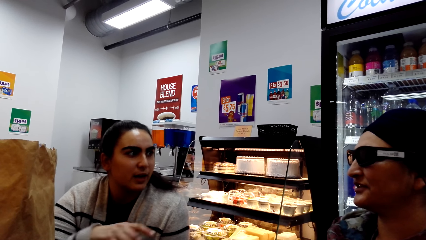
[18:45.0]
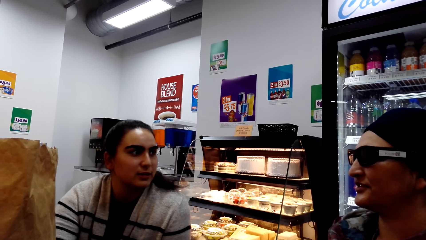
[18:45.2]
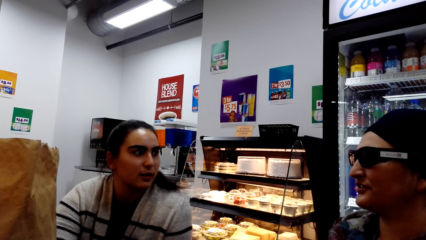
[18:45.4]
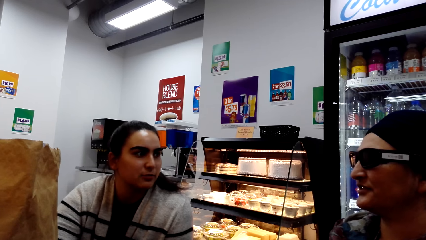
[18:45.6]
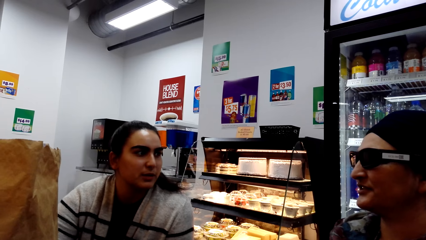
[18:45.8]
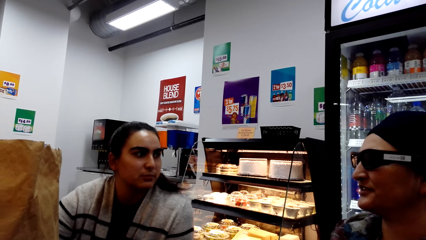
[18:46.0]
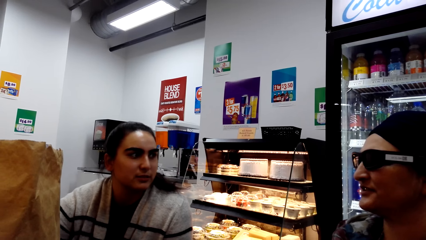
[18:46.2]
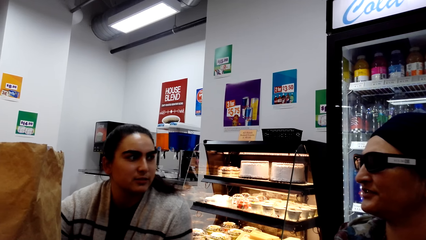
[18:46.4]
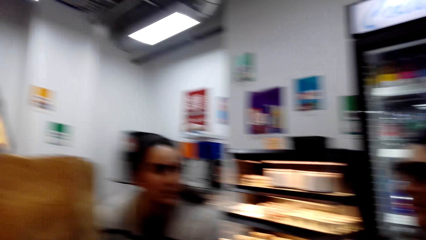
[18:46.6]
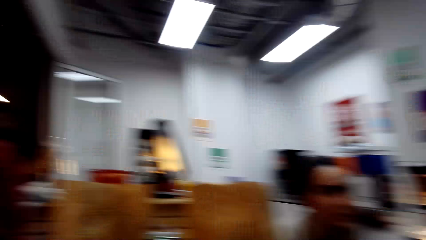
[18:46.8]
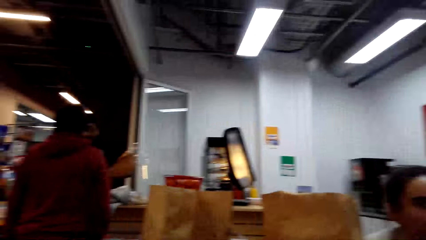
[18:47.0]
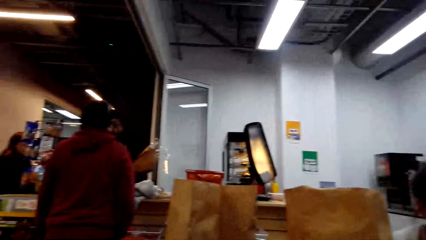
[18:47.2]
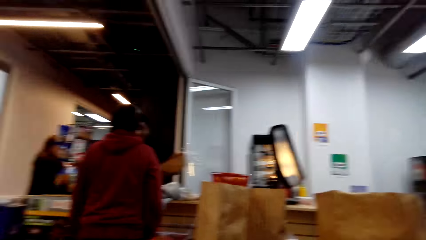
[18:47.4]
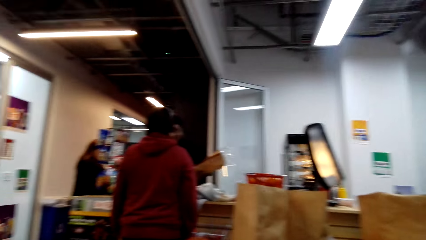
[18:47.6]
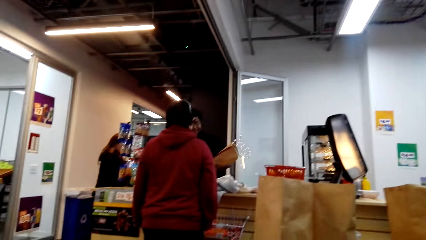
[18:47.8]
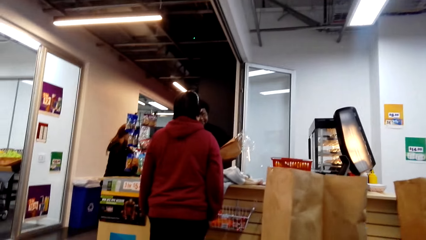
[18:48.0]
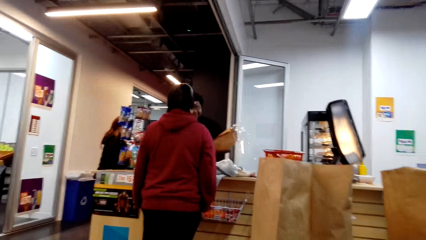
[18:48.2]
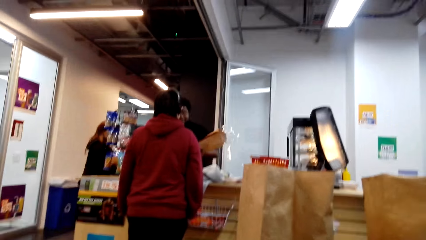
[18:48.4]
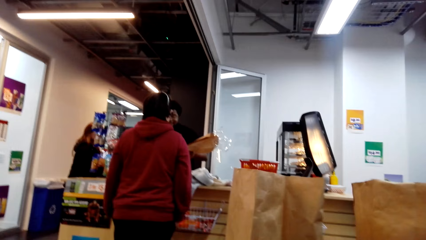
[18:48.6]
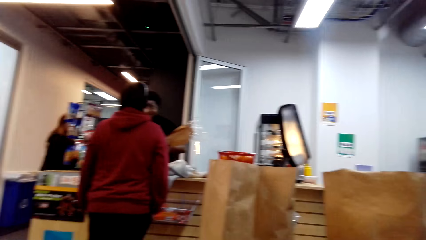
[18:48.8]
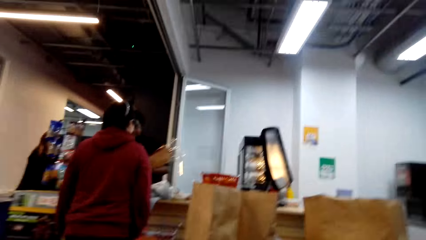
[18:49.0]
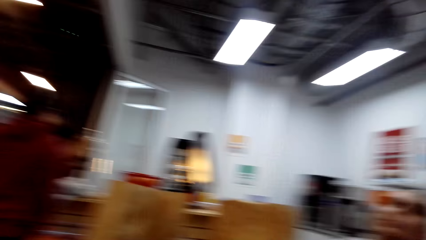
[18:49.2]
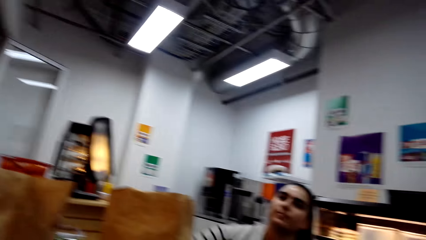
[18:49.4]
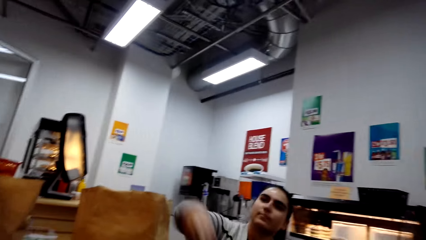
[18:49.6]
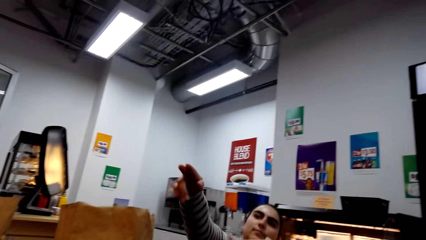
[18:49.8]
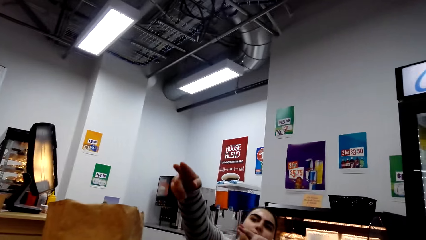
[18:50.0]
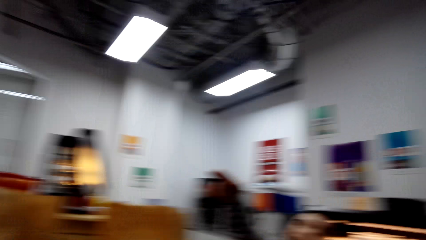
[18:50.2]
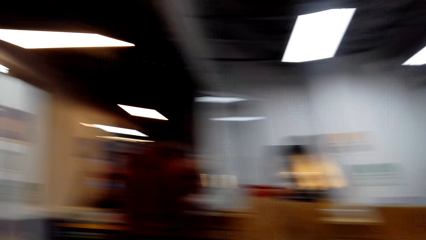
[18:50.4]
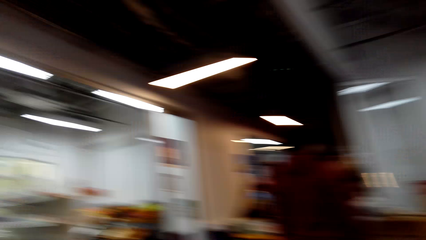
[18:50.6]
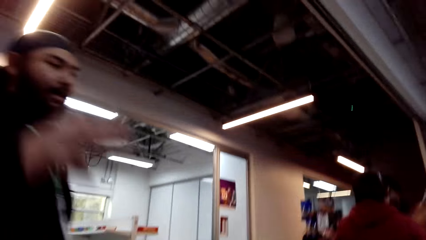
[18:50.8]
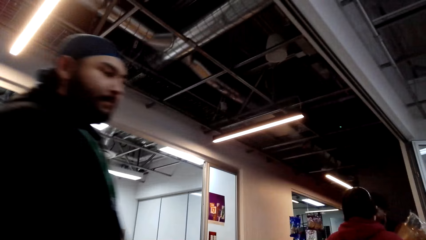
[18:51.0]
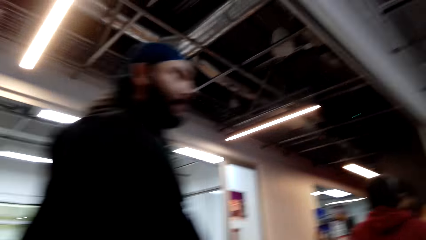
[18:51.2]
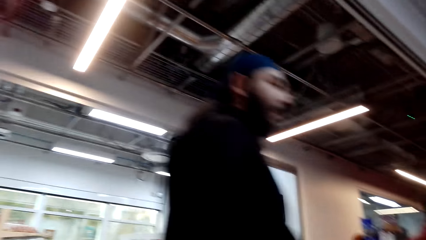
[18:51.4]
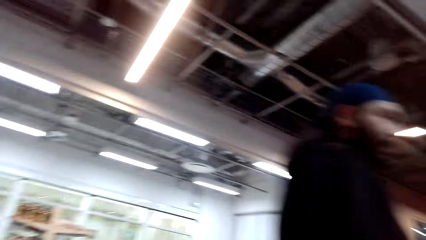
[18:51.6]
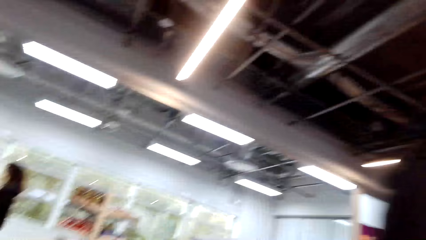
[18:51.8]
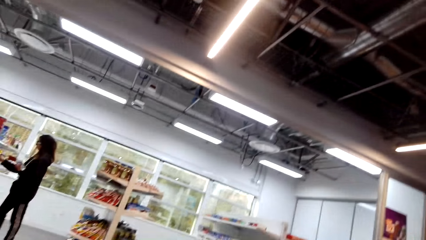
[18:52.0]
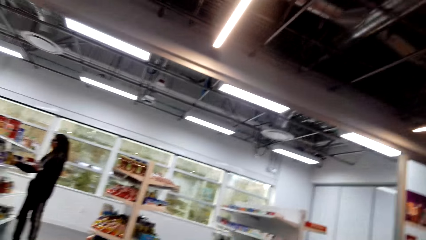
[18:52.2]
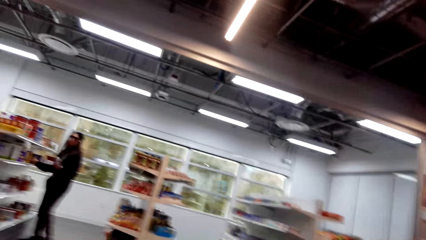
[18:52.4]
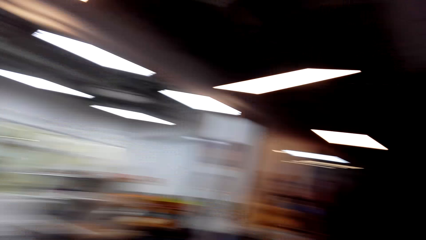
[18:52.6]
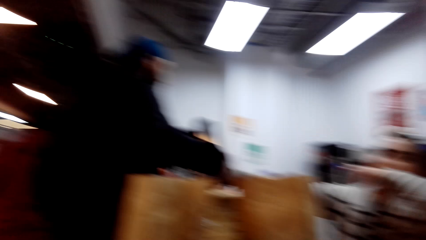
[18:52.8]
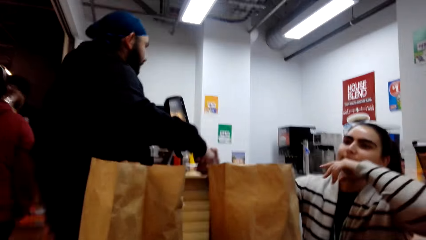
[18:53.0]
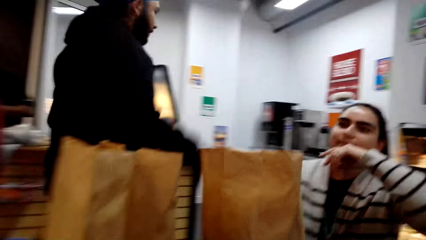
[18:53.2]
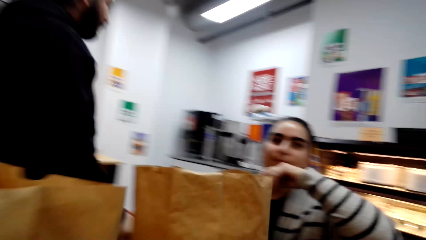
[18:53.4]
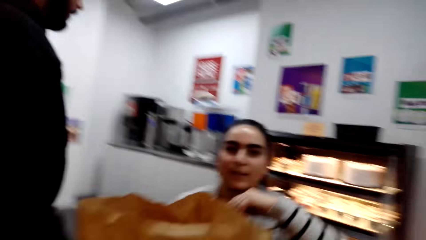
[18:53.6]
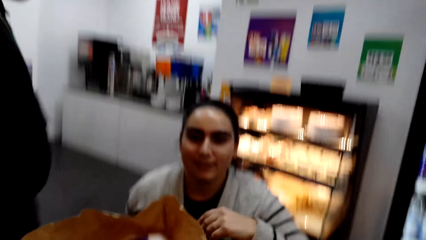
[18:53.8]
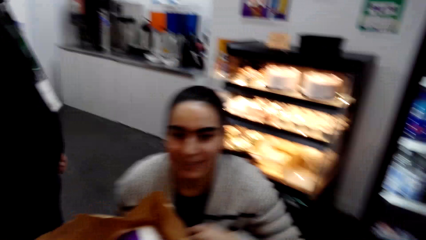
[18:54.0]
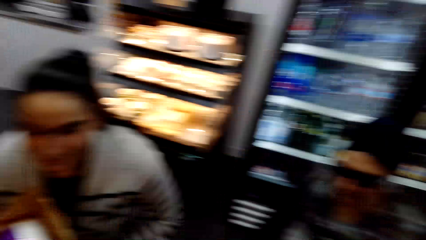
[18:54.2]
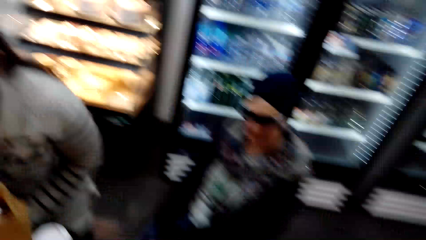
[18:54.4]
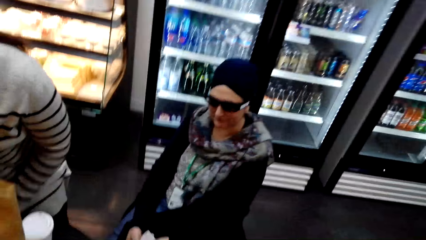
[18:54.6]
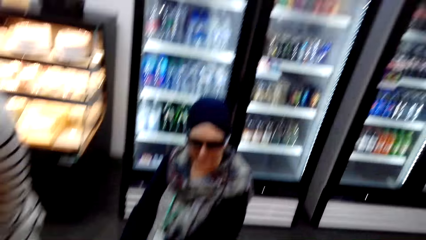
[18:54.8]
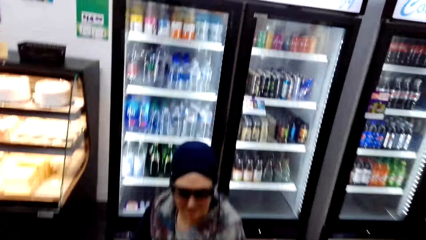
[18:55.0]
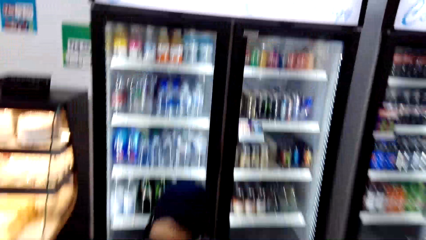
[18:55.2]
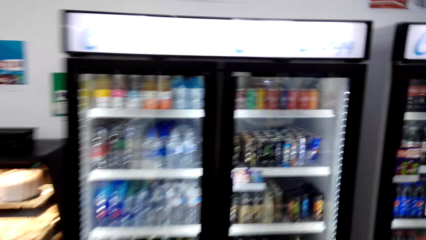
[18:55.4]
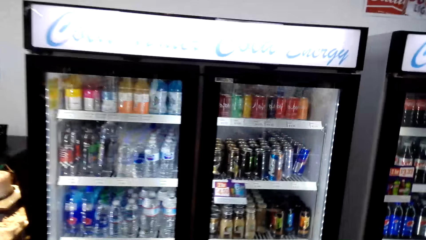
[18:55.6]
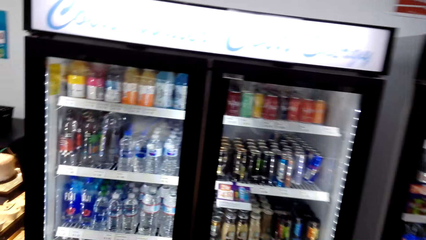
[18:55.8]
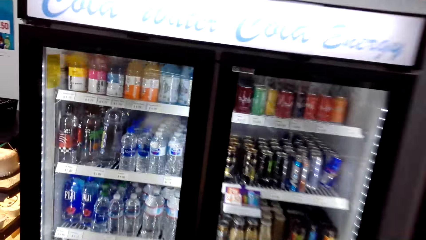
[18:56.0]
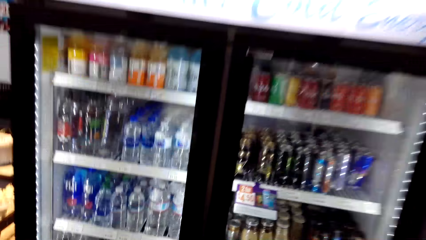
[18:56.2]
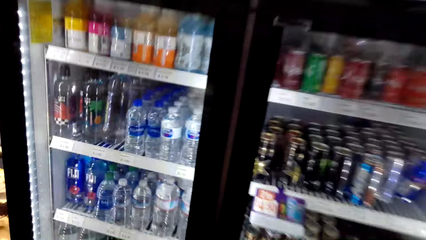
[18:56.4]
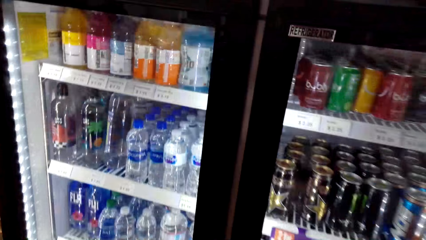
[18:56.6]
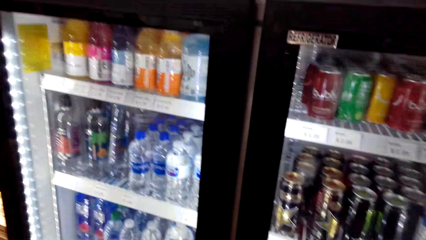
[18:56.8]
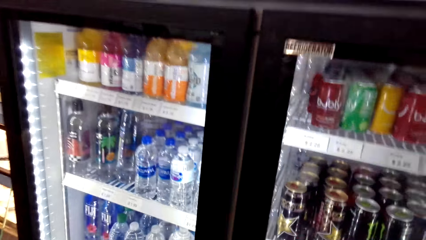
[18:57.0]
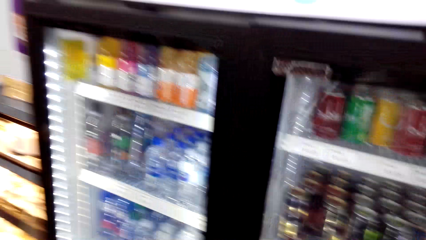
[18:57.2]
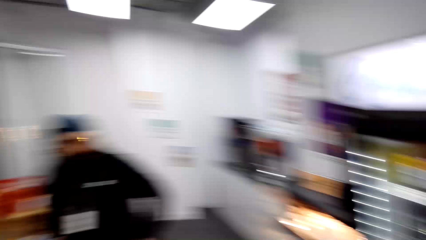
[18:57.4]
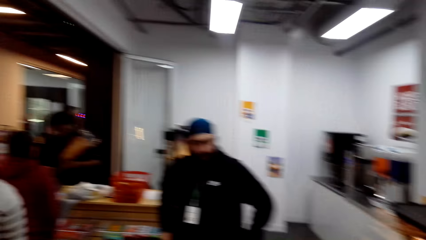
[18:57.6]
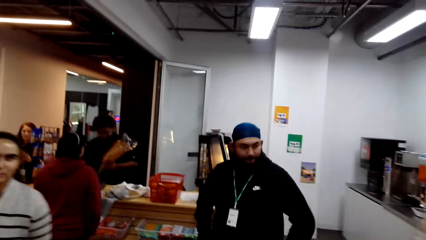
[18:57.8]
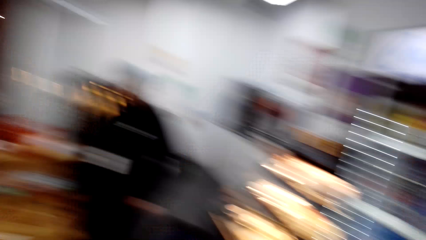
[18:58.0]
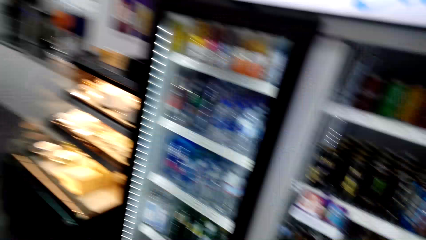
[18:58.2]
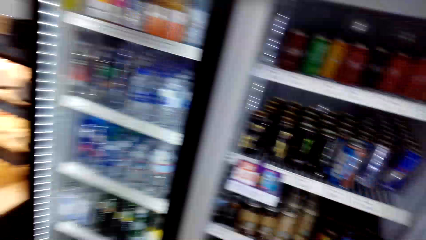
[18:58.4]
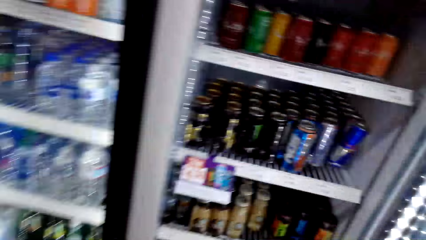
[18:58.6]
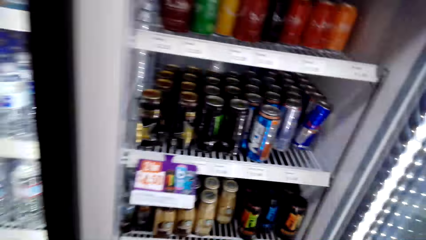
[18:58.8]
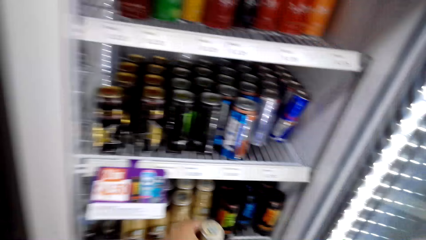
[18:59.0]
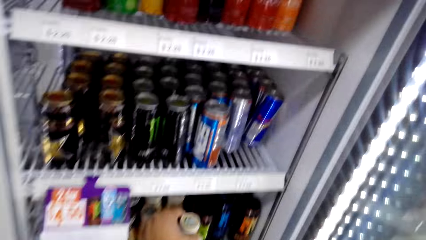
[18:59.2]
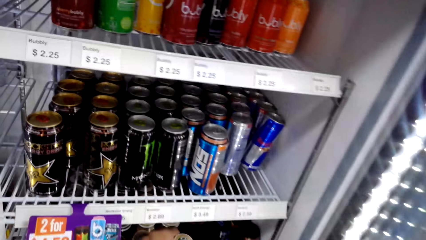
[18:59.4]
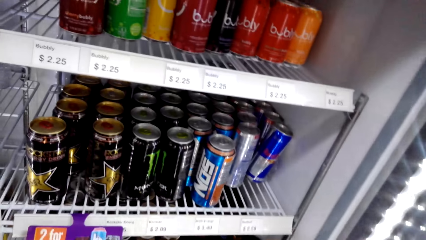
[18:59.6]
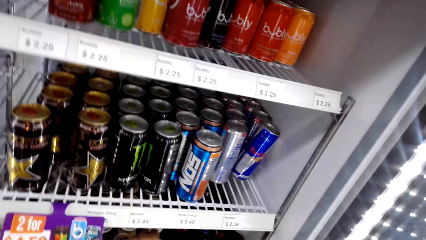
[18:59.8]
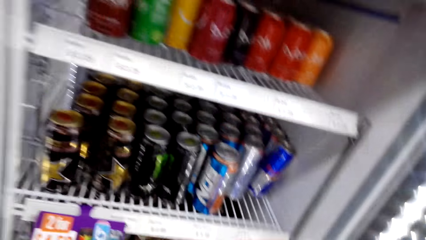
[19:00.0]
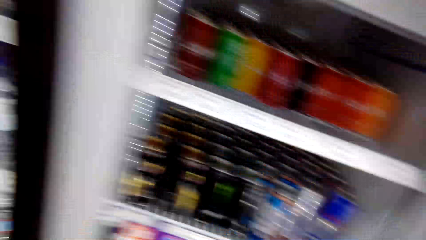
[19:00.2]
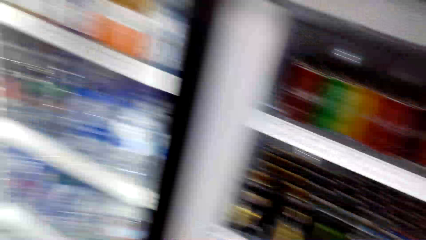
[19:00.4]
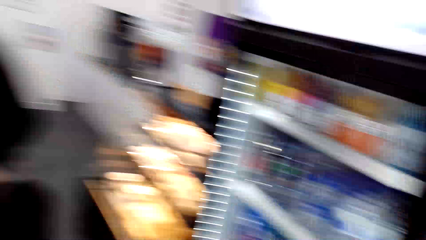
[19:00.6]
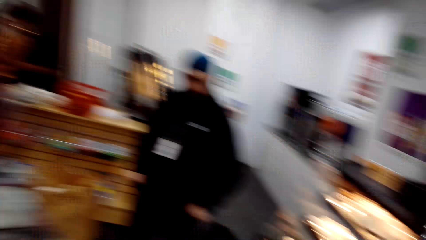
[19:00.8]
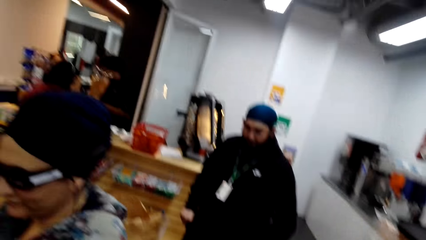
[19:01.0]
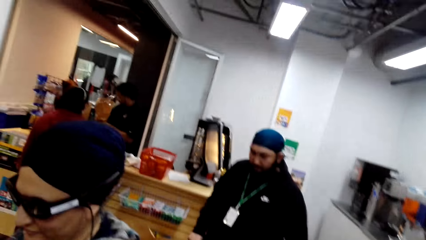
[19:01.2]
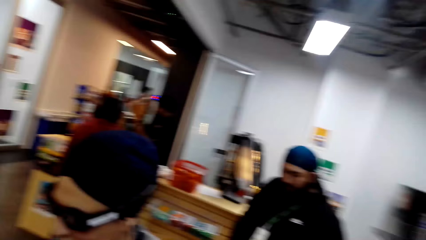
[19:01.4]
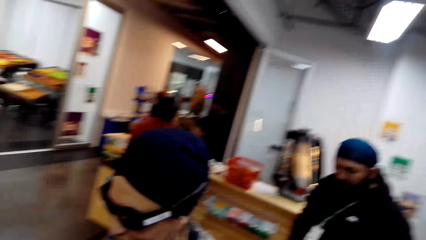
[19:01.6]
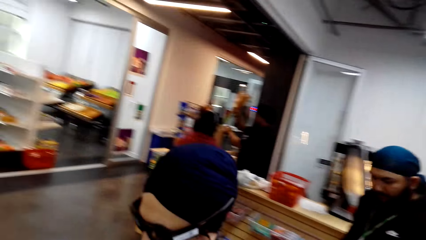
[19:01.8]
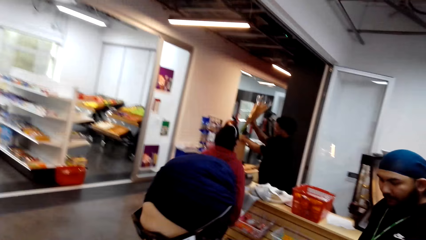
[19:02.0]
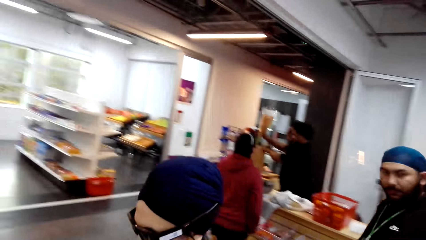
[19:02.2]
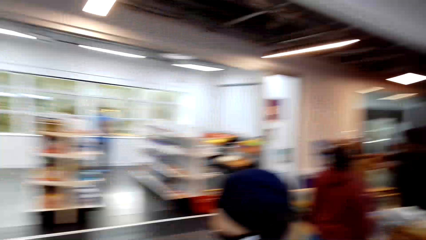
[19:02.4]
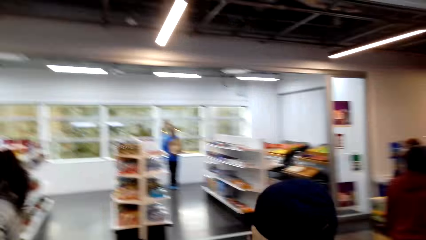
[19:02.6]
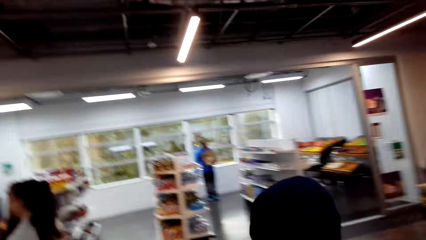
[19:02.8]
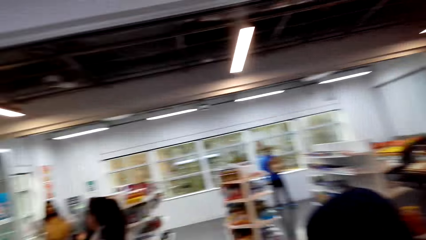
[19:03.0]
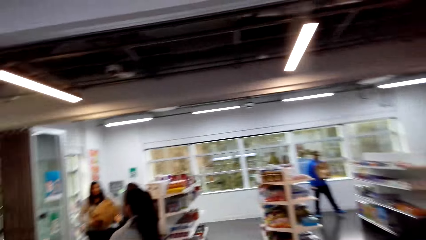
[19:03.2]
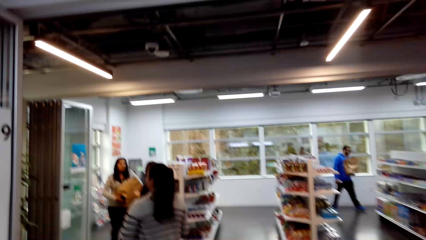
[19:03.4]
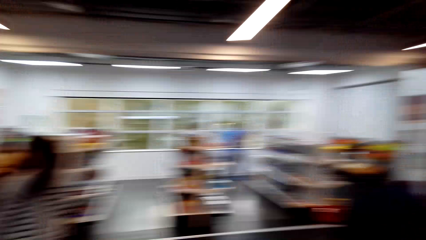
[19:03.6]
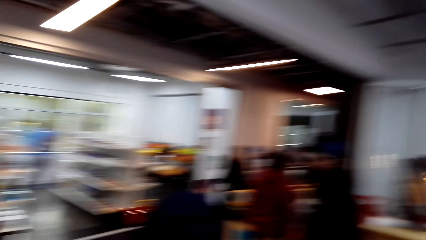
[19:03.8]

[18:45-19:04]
A cashier holds a paper bag on the counter. The camera wearer looks around. A man walks in the supermarket. The camera wearer interacts with a person and a lady. The lady stands. The camera wearer walks in the supermarket. They stare at the lady. They put a drink in the fridge. They walk in the supermarket. The lady walks in the supermarket.
